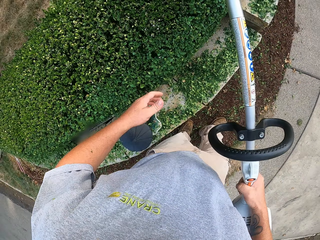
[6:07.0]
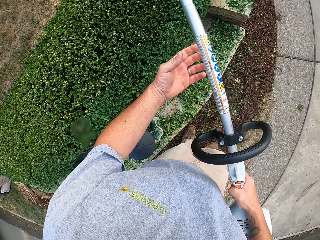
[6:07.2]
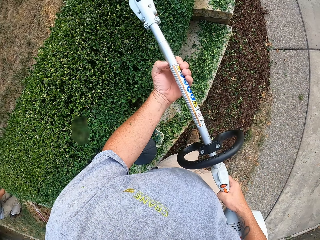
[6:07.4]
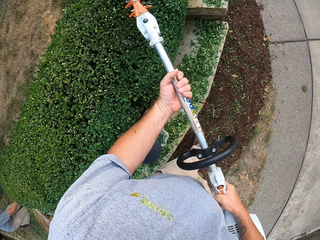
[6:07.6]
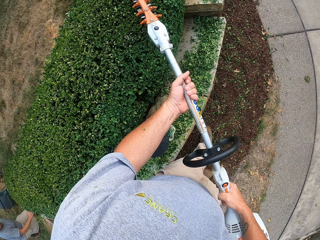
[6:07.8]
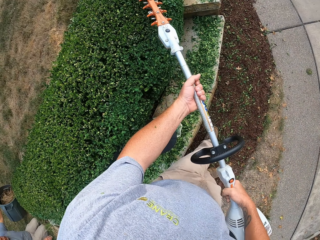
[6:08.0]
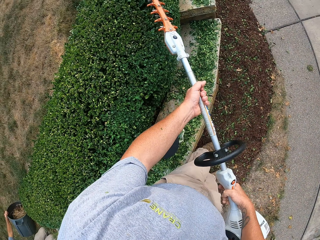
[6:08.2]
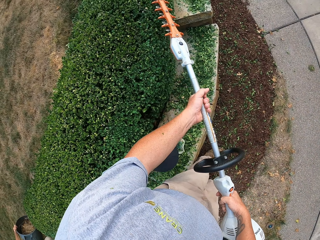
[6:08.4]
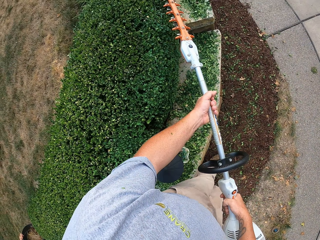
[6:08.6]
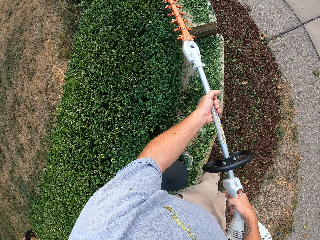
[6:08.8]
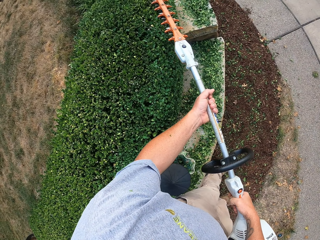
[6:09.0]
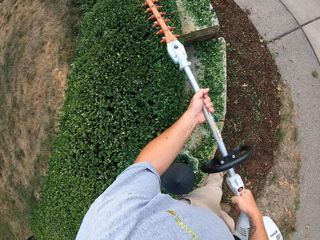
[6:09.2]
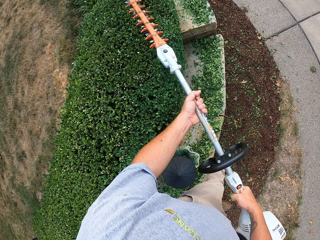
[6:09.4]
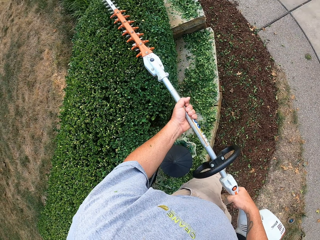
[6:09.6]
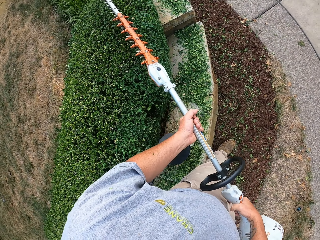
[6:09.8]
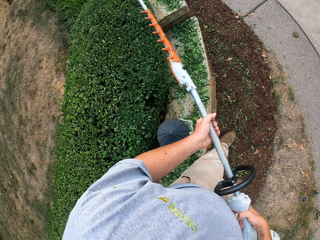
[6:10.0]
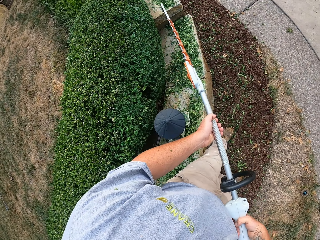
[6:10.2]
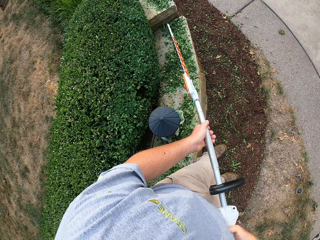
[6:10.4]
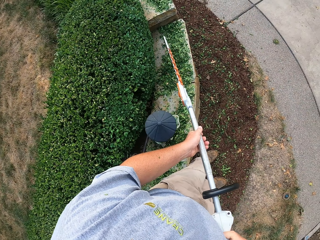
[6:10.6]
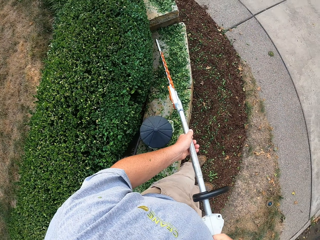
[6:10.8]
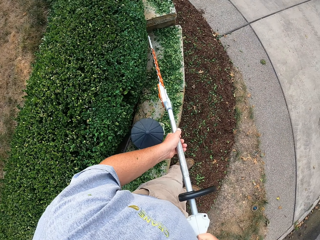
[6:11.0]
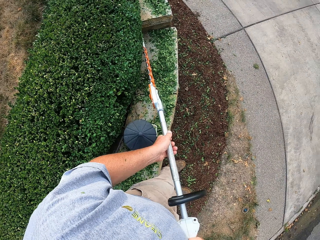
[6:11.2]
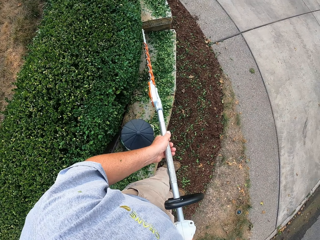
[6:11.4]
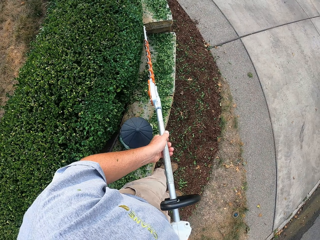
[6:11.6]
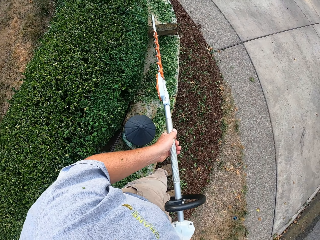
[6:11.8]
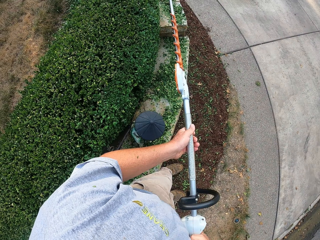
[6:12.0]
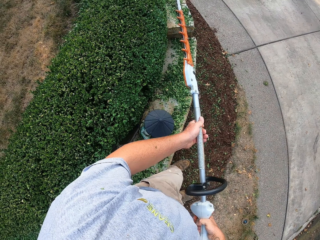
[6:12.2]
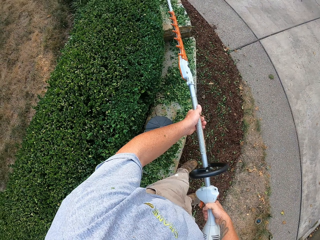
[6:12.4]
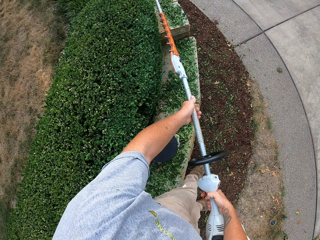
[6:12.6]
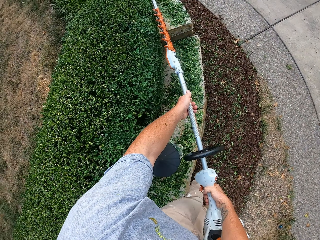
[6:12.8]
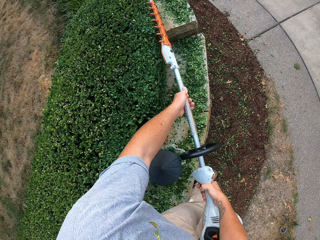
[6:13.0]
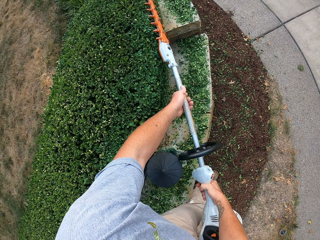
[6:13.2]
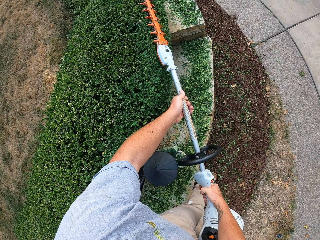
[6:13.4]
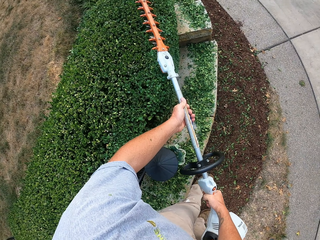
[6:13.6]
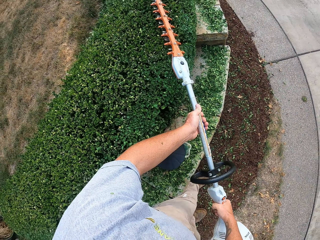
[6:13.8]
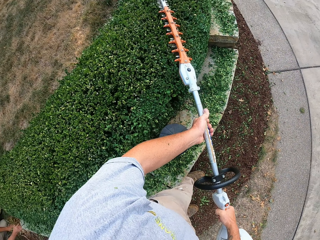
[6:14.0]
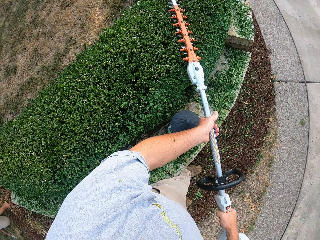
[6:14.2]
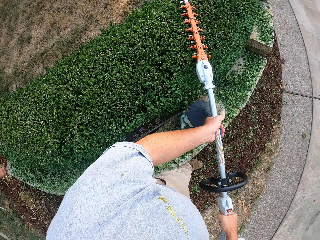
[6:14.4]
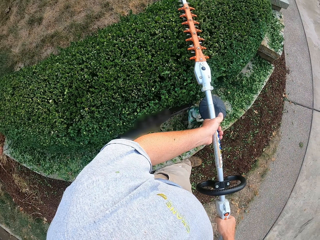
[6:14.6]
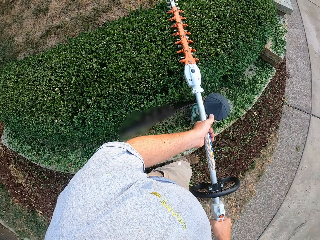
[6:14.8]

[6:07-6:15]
The camera wearer holds the hedge trimmer with both hands. They trim the plants with the hedge trimmer.

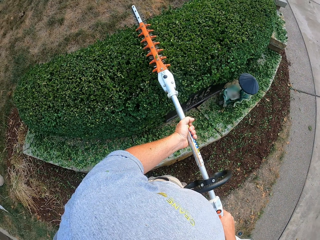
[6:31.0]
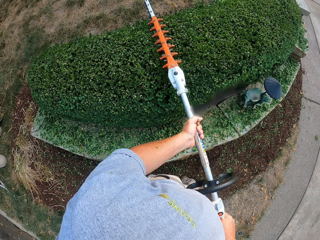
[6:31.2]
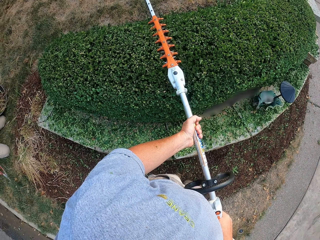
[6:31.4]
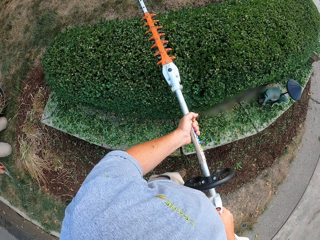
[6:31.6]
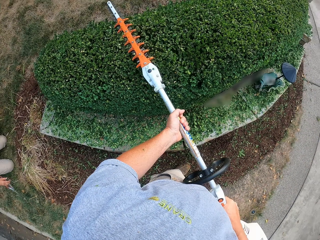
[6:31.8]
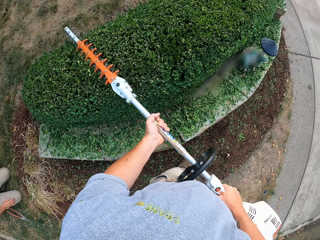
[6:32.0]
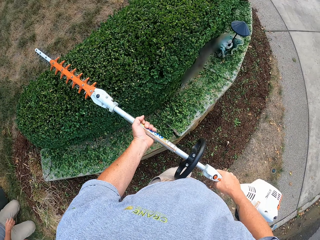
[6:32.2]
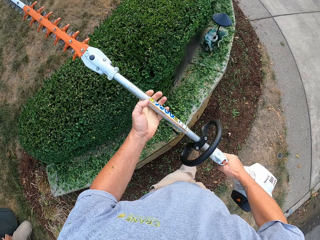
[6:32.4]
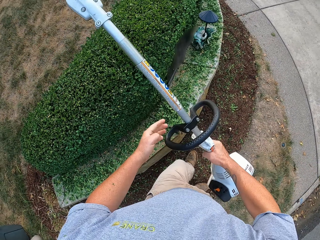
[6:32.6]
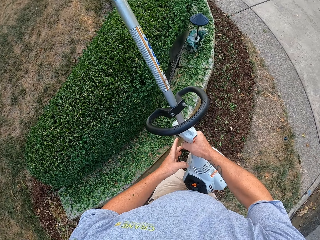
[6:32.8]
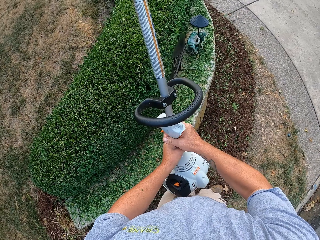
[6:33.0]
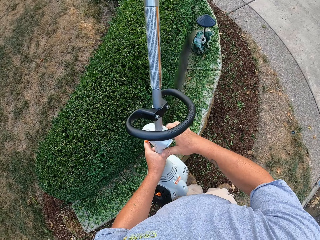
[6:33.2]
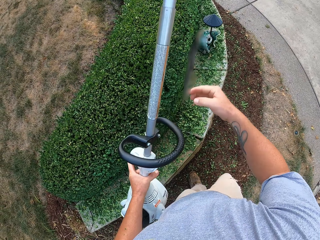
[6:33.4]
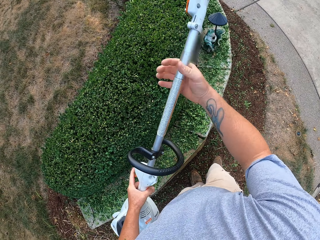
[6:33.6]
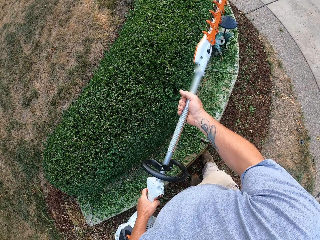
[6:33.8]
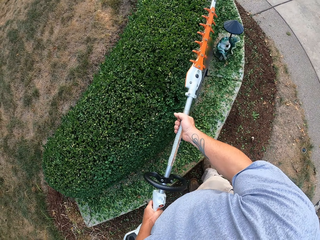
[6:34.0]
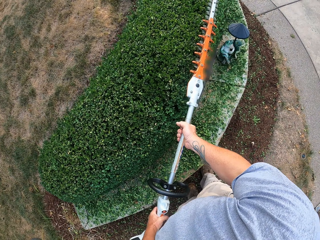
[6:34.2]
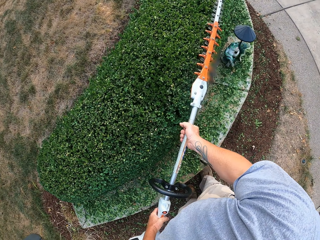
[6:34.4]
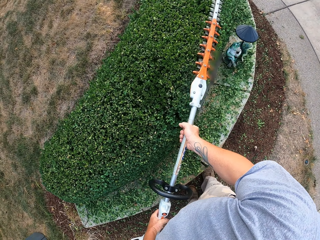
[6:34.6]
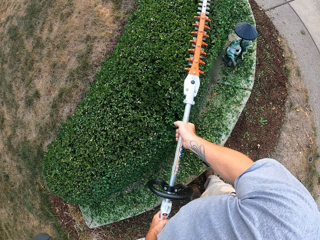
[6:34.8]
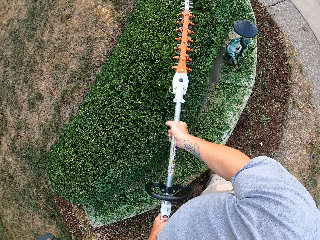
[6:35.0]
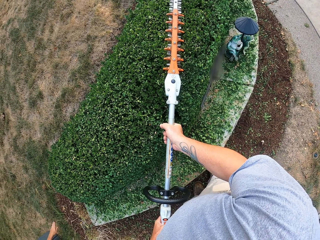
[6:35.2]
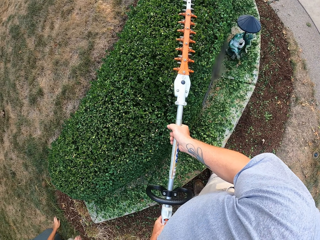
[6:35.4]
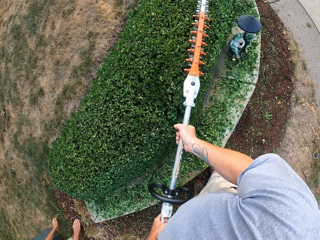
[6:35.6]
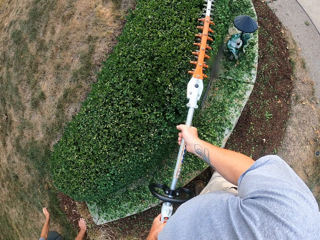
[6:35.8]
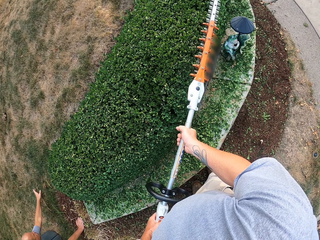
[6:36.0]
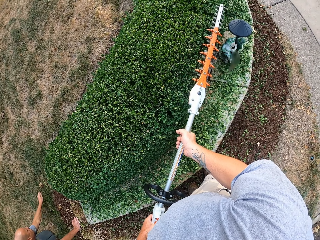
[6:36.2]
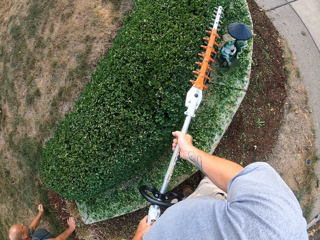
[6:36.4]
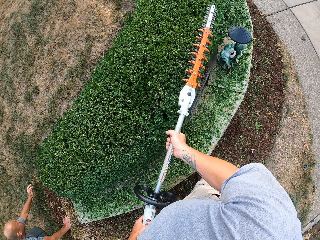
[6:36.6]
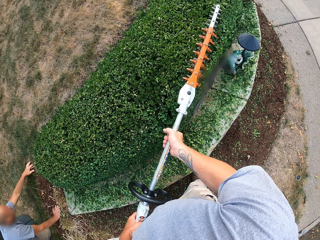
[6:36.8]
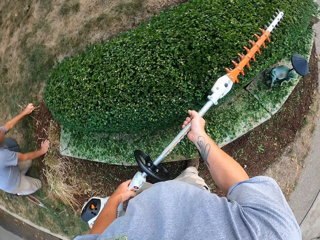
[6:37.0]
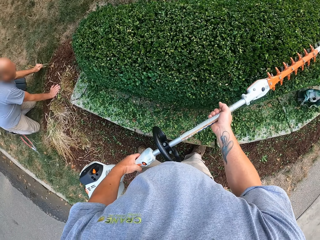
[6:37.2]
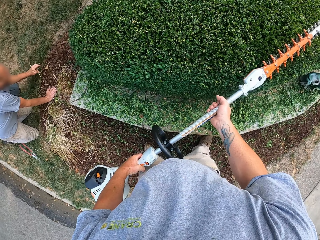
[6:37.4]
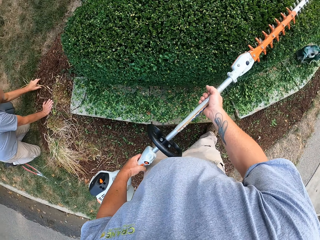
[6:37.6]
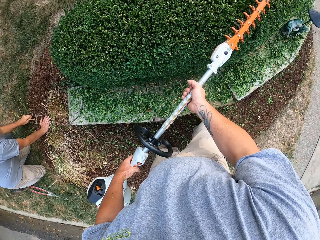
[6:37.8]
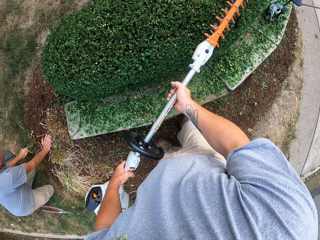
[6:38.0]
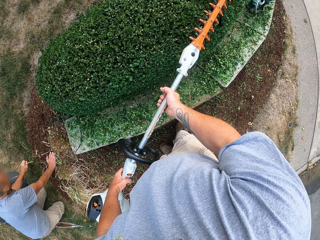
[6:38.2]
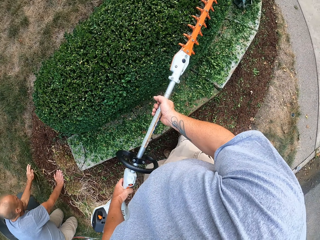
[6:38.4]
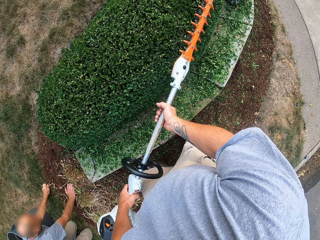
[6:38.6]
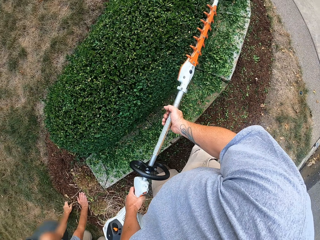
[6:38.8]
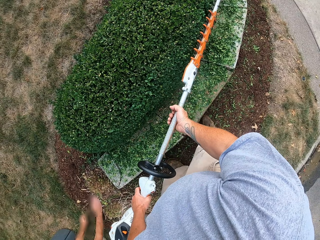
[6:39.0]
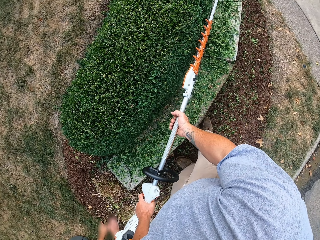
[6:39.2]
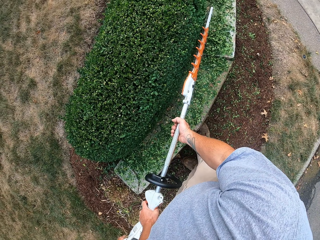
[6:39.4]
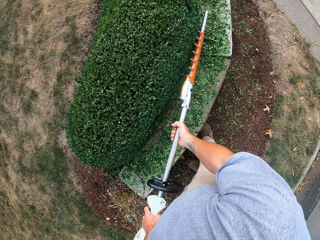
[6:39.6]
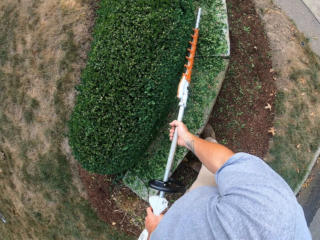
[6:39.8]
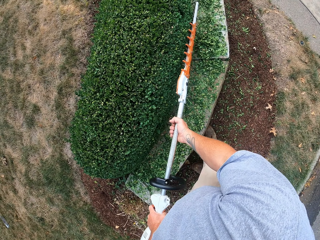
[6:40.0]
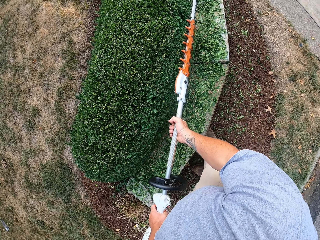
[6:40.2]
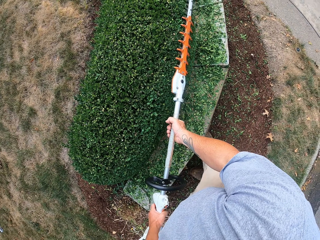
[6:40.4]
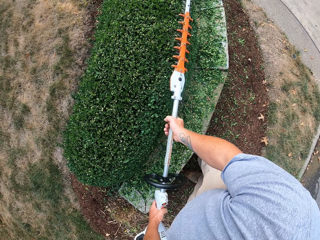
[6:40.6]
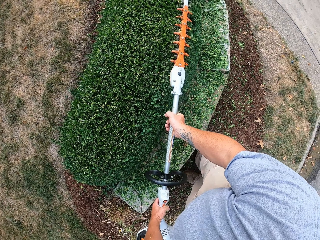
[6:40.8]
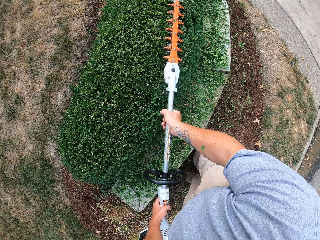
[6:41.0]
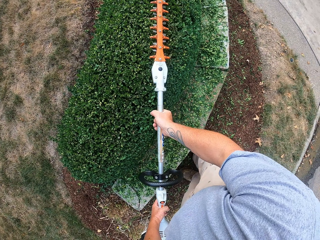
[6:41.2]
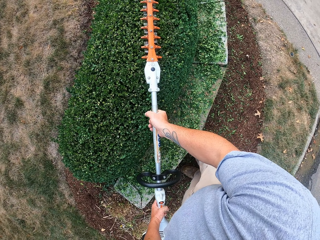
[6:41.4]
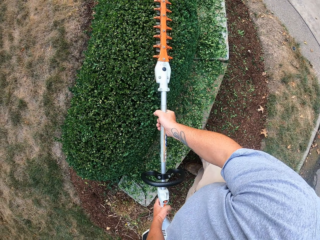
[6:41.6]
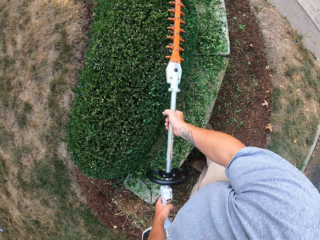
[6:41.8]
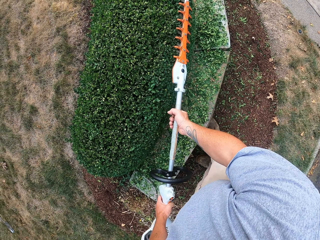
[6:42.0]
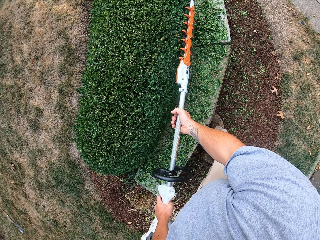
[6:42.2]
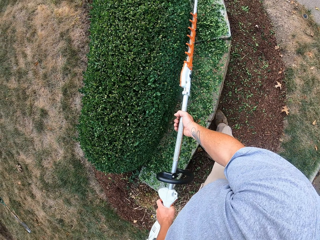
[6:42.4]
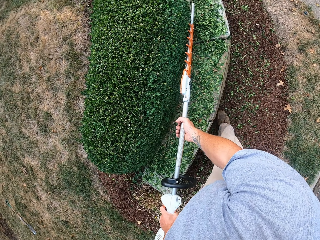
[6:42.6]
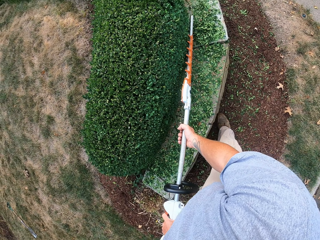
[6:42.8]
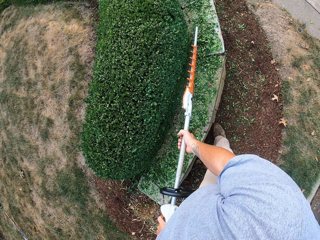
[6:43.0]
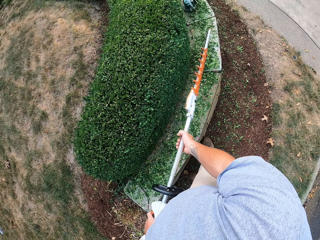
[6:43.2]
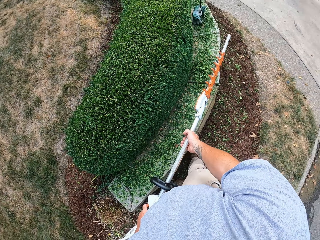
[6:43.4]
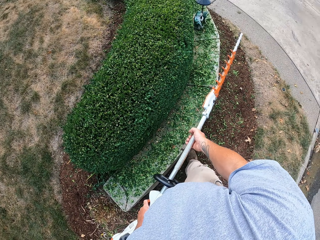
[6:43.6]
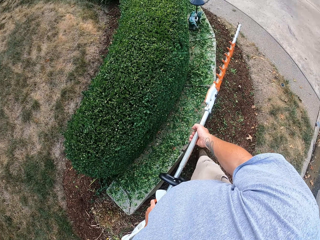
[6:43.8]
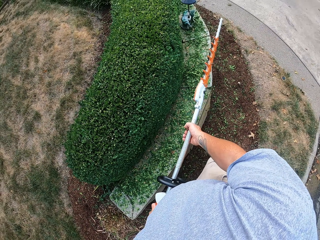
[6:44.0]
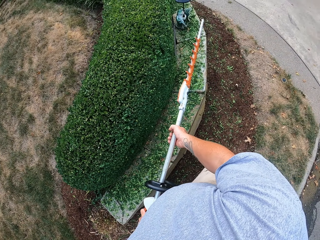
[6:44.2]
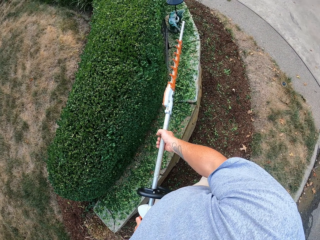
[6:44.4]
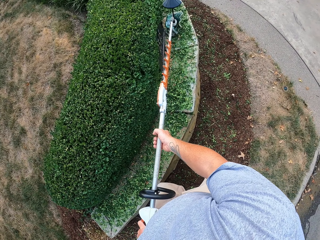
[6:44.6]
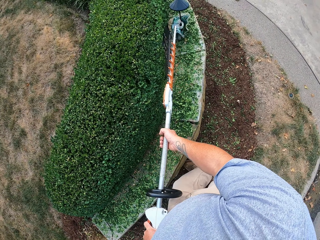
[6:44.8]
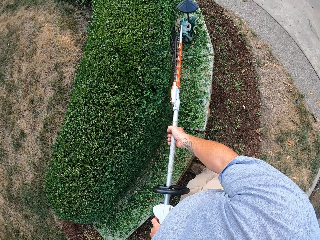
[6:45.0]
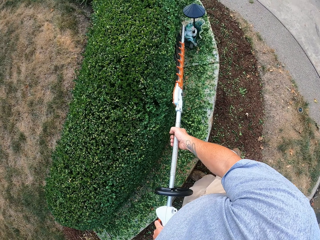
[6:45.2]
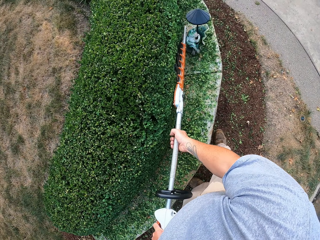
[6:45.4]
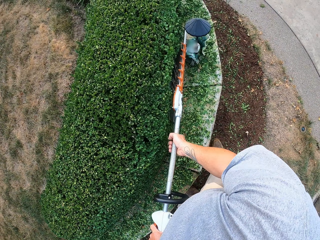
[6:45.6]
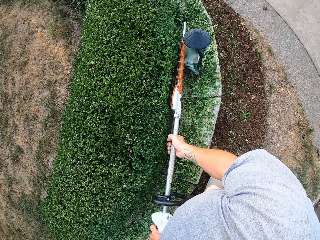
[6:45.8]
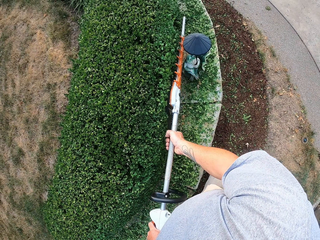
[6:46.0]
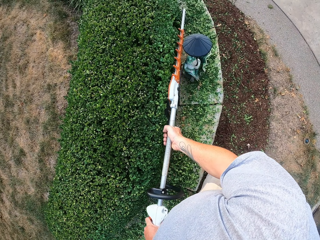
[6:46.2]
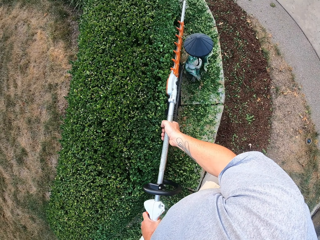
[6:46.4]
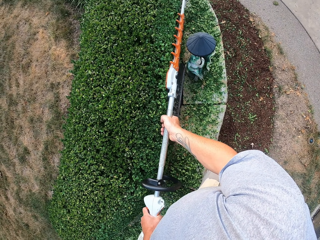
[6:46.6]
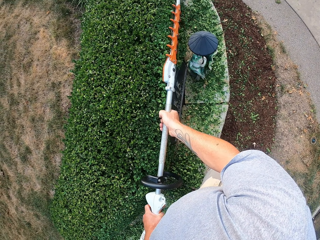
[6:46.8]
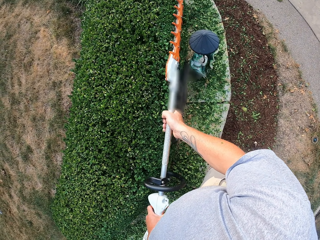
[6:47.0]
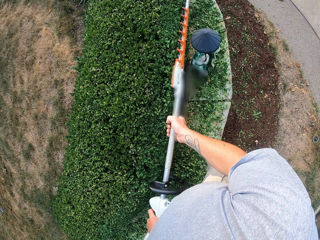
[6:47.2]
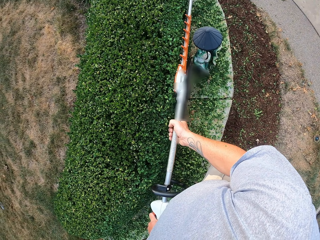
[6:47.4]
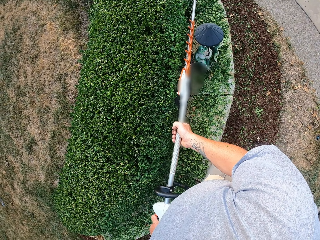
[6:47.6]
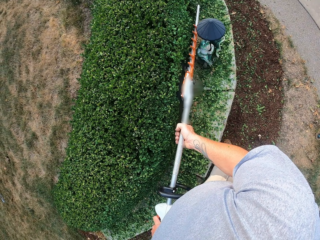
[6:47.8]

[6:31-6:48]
The camera wearer pulls the hedge trimmer off the plant. He pulls his hand off the hedge trimmer. He changes the hedge trimmer to the left hand. He holds the hedge trimmer with both hands. He trims the plants with the hedge trimmer. He pulls the hedge trimmer off the plant. He walks along the slabs in the compound. He trims the plants with the hedge trimmer.
